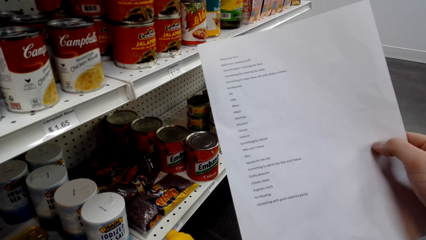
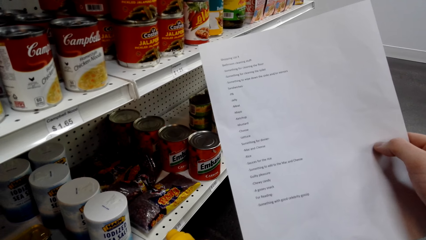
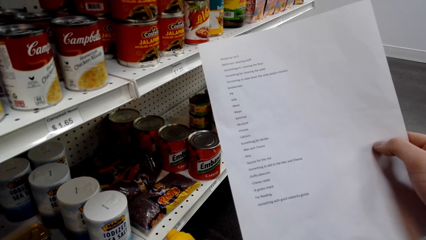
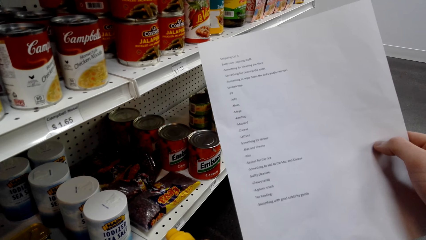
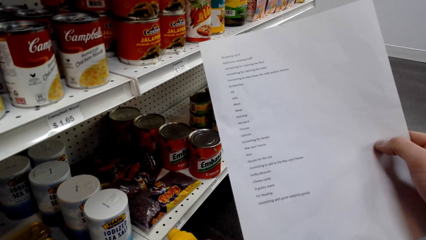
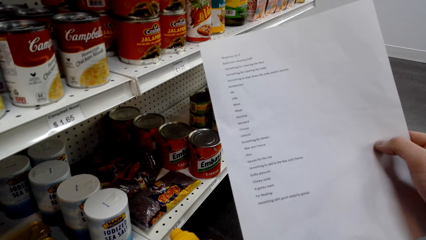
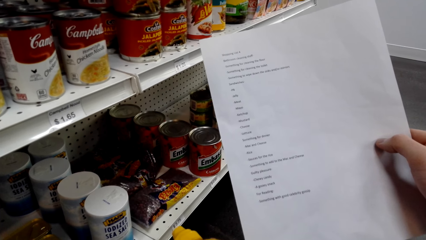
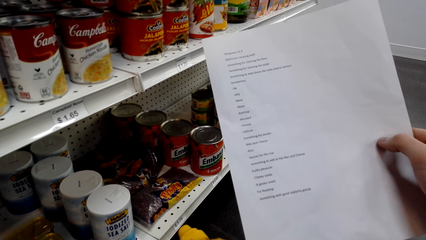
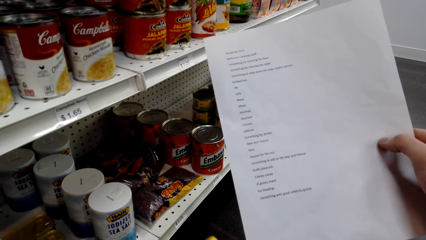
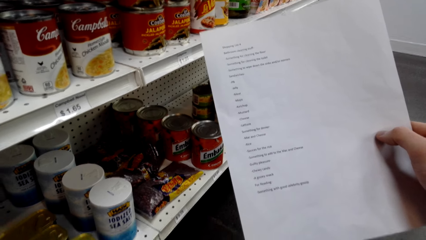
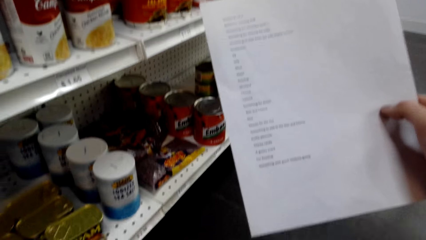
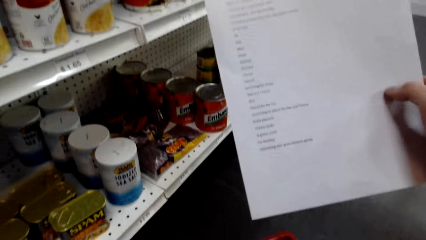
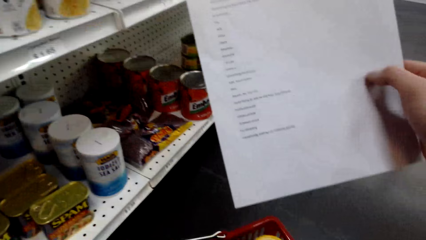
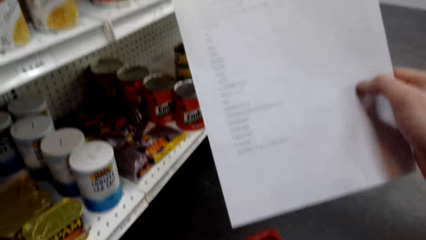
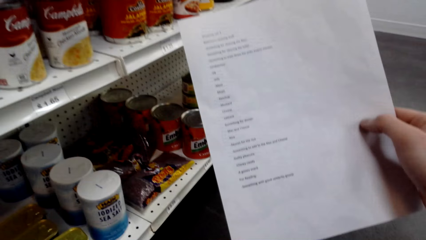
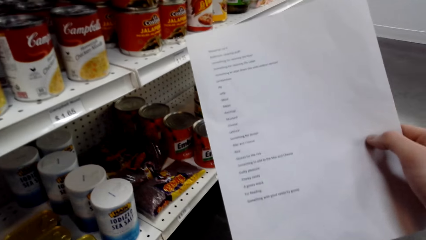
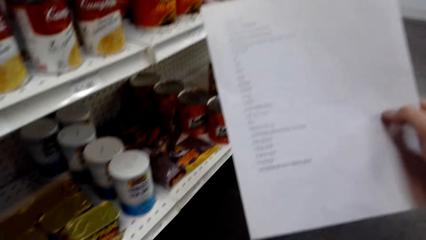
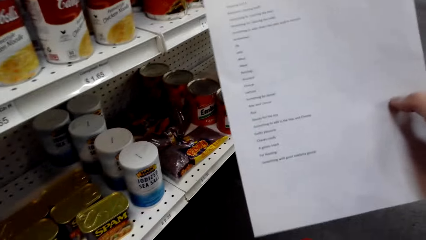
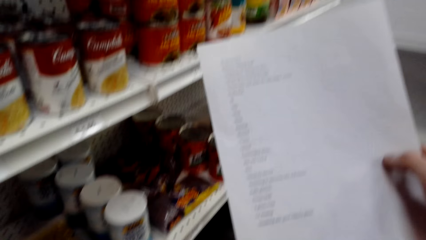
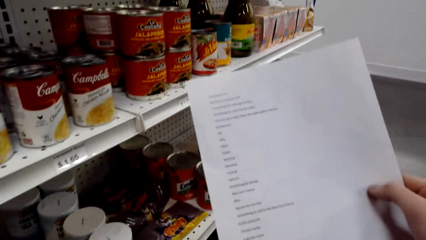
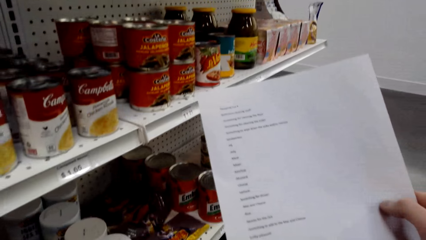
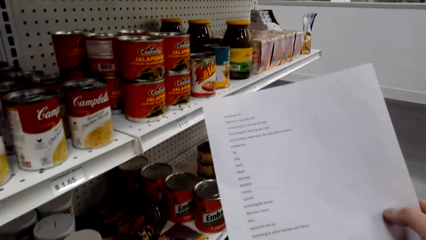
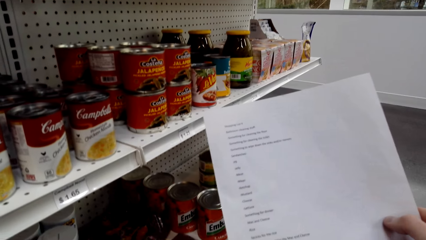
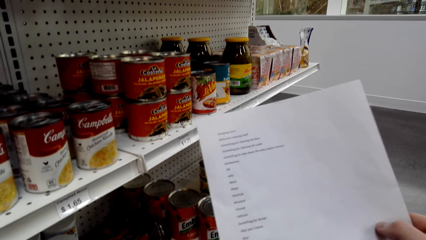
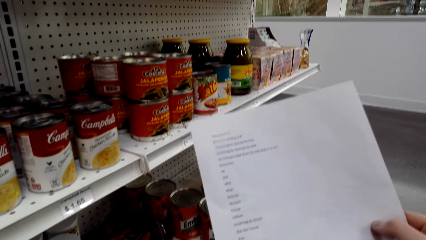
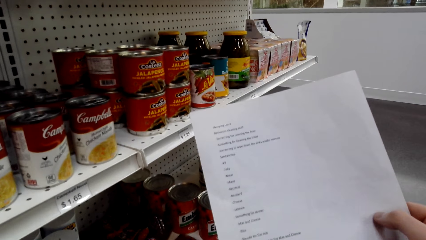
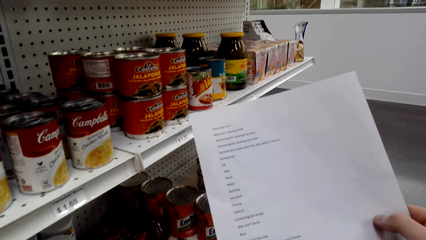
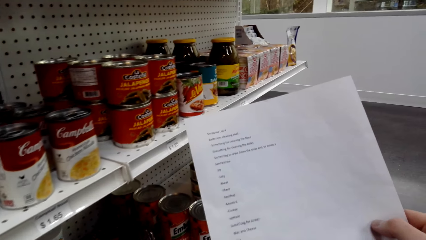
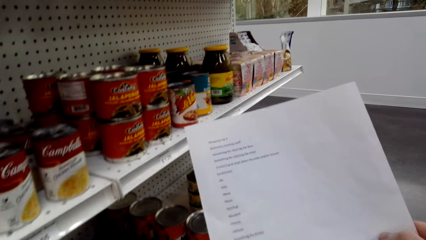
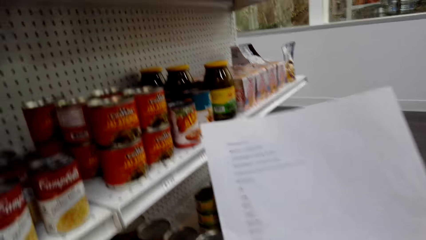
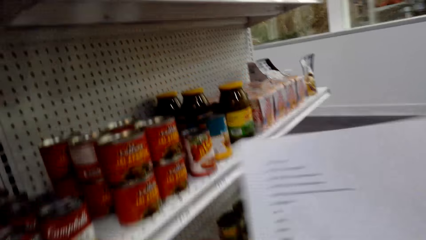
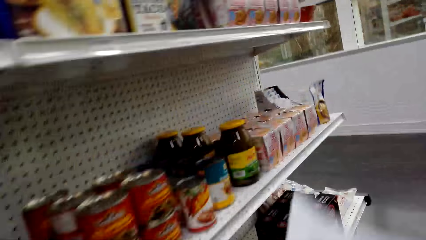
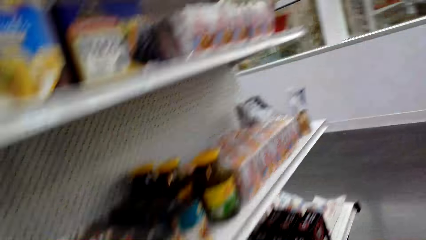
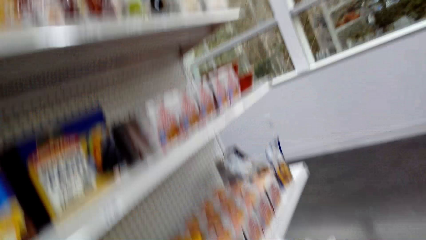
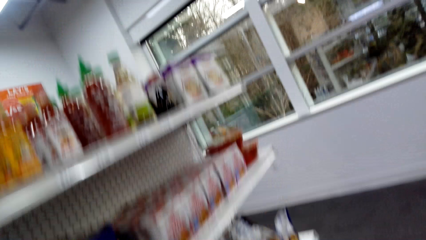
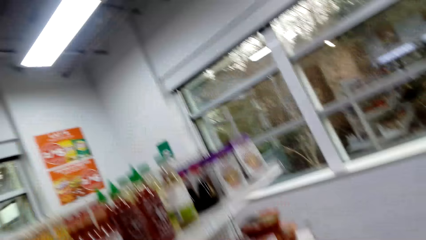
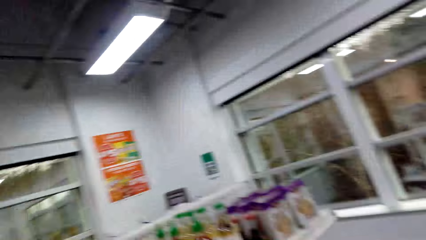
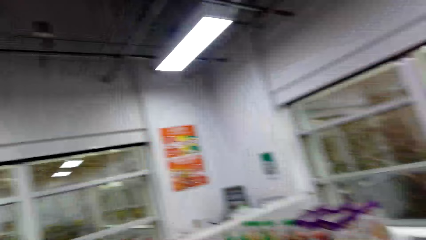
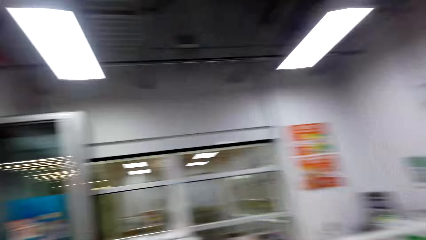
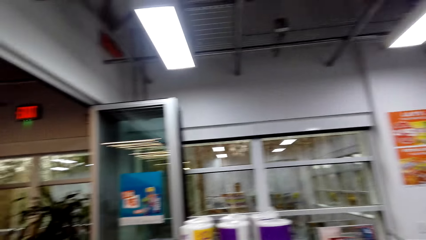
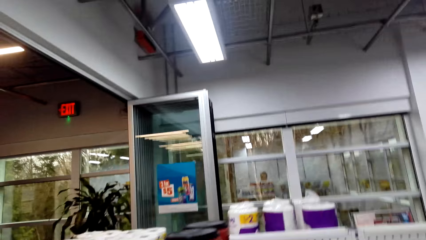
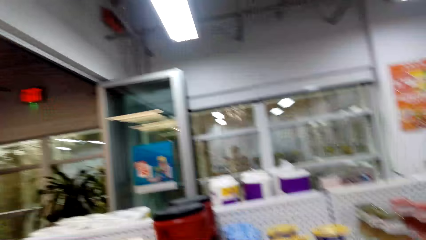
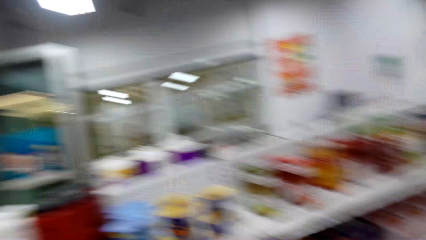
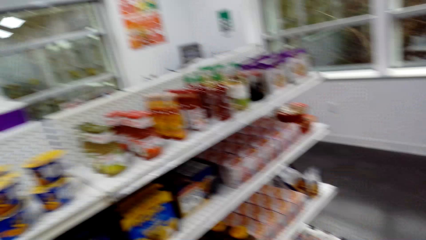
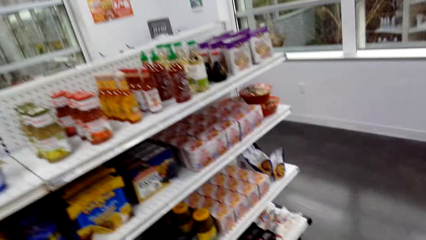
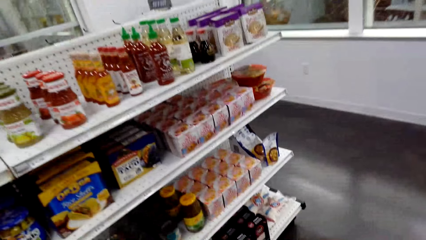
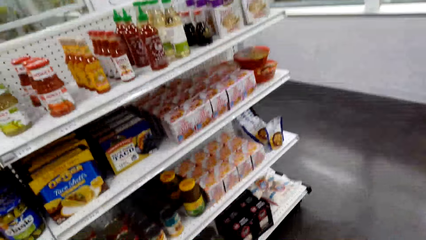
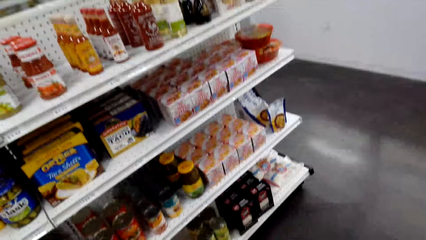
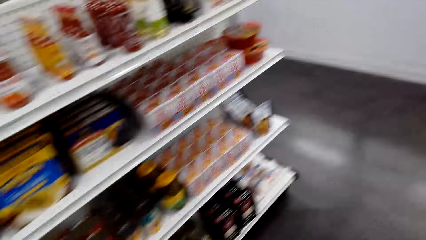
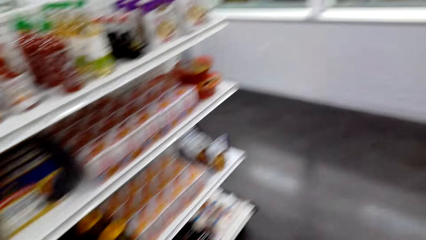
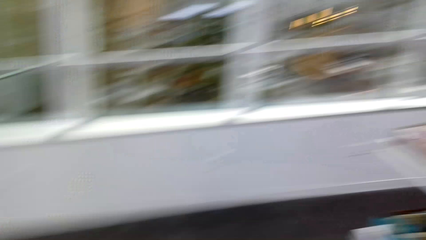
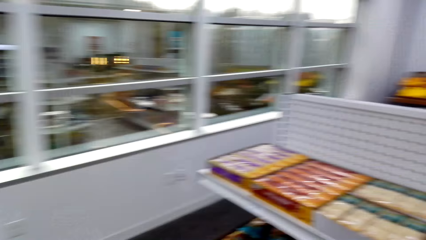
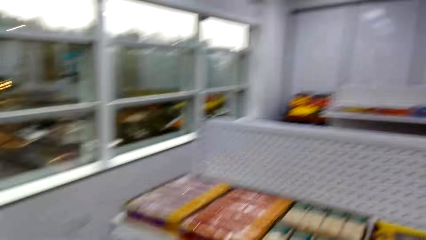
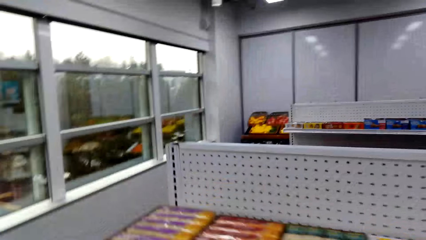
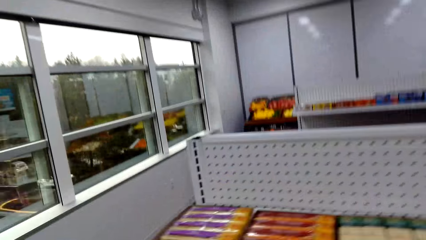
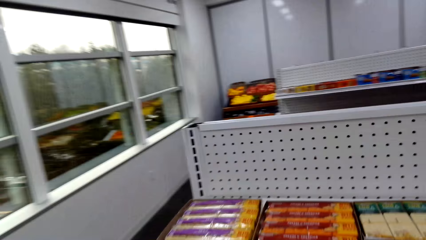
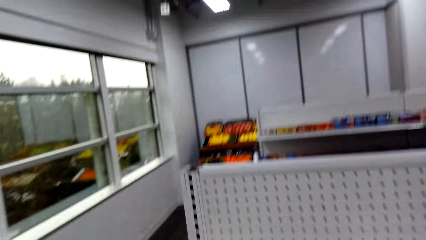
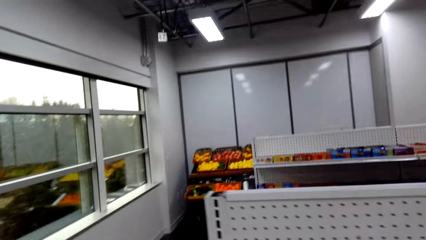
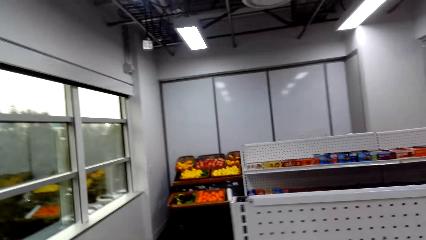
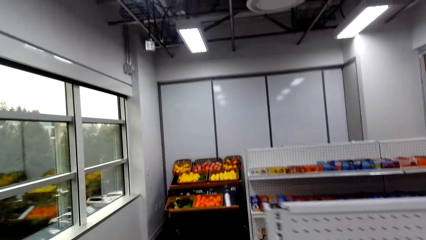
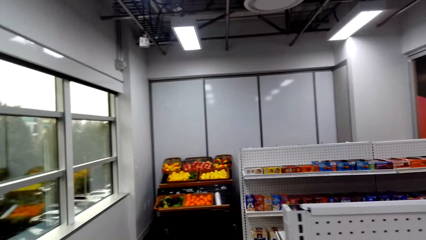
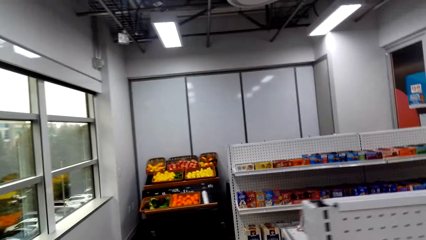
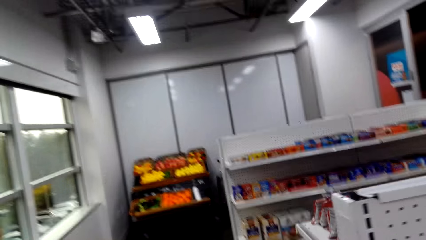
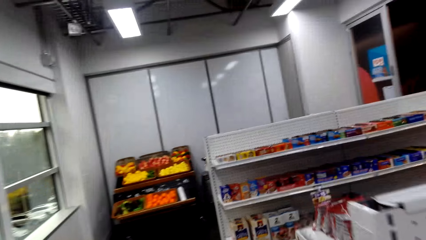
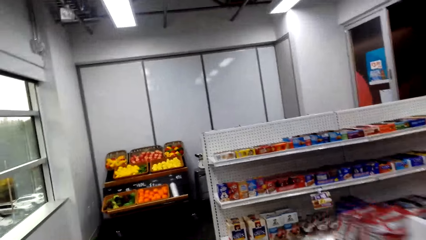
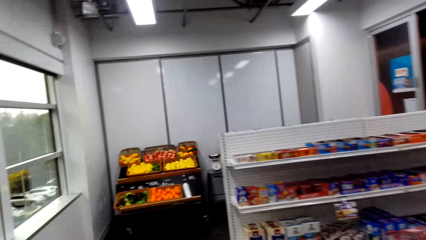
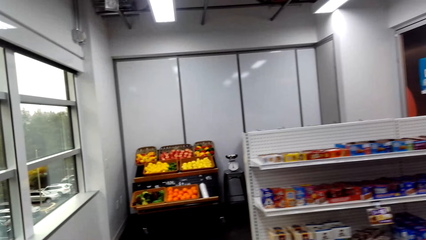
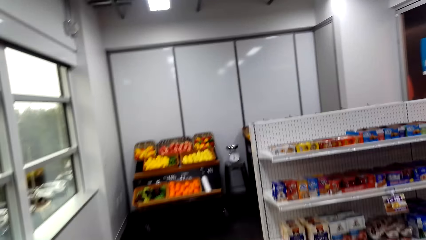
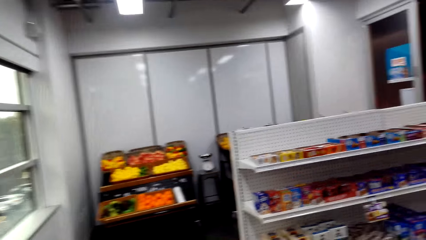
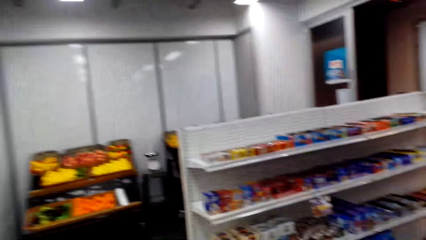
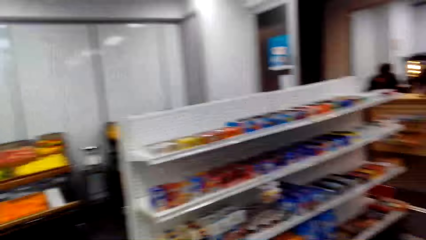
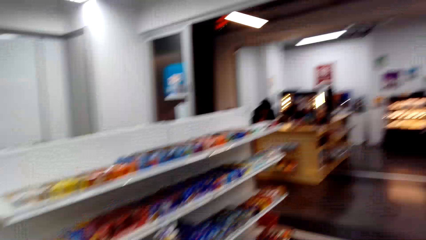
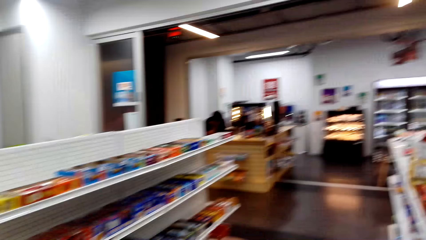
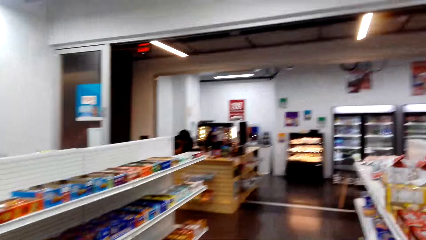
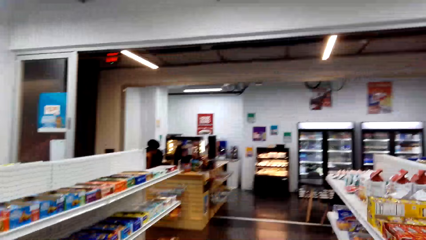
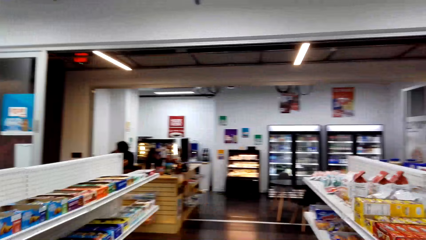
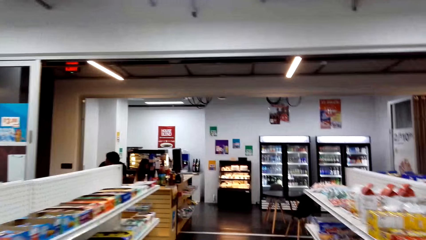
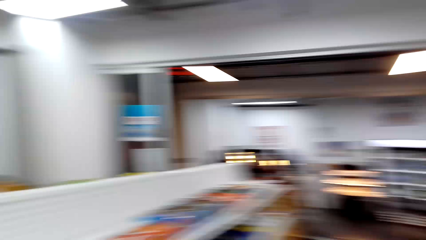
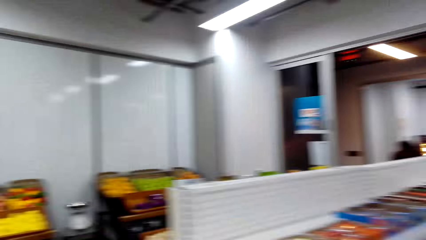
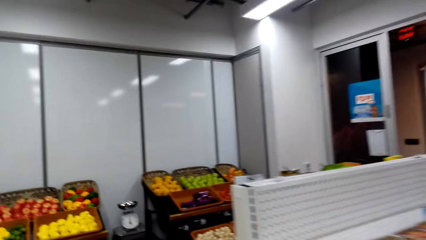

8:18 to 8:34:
The camera wearer looks at the paper. They walk across the store.
